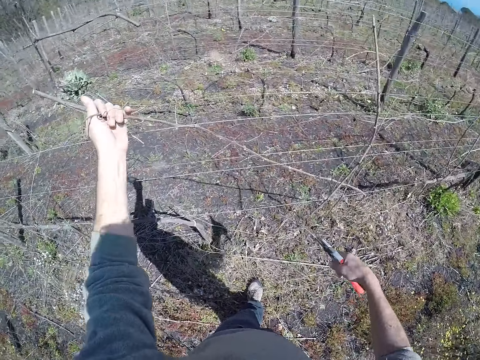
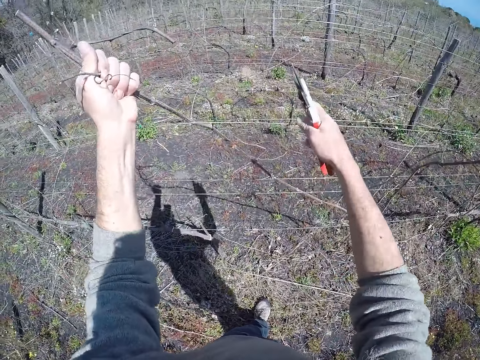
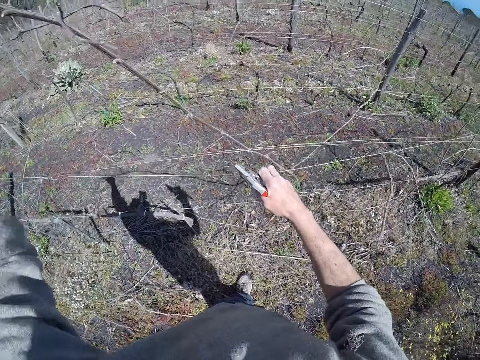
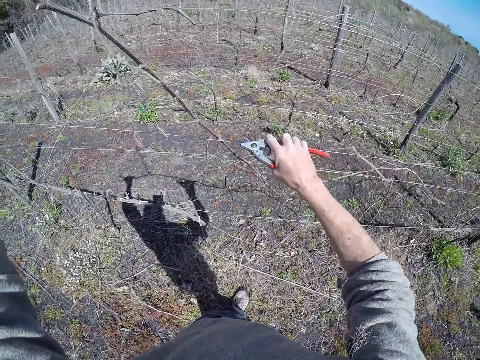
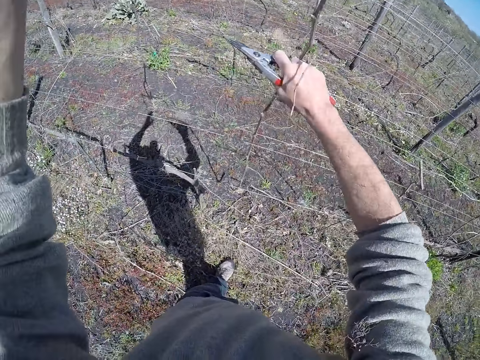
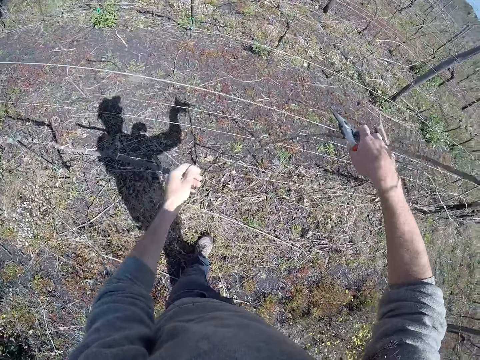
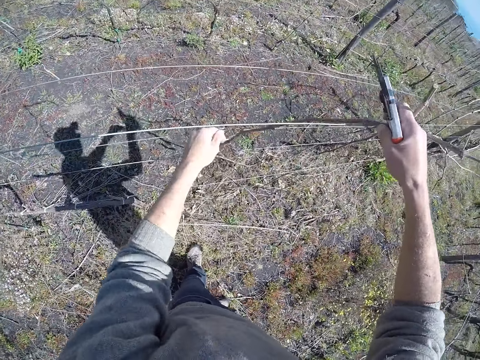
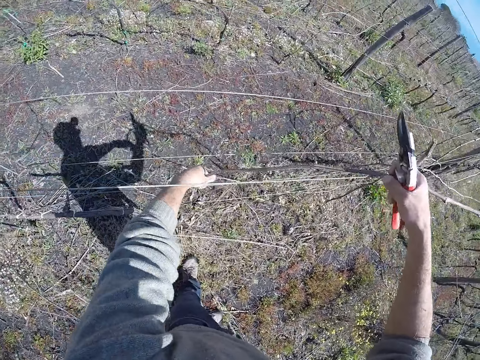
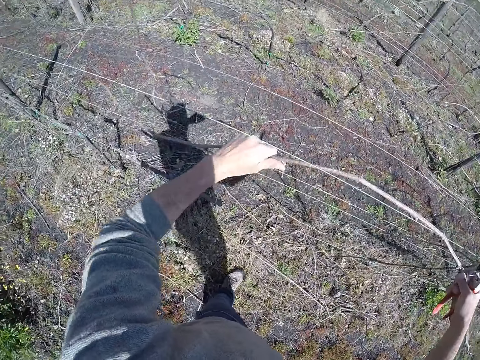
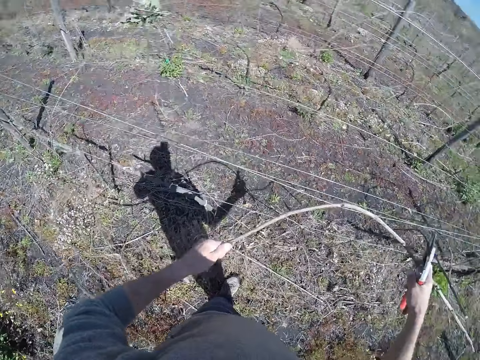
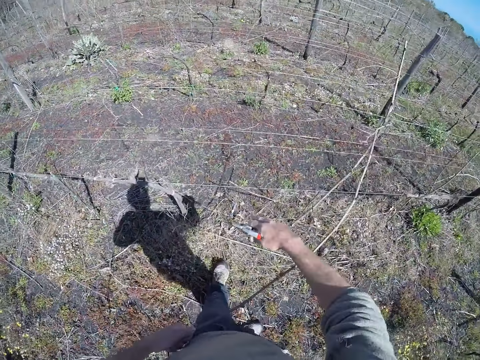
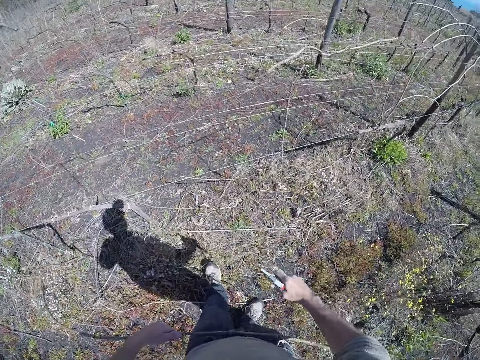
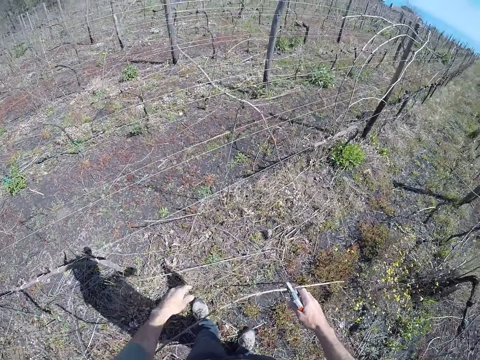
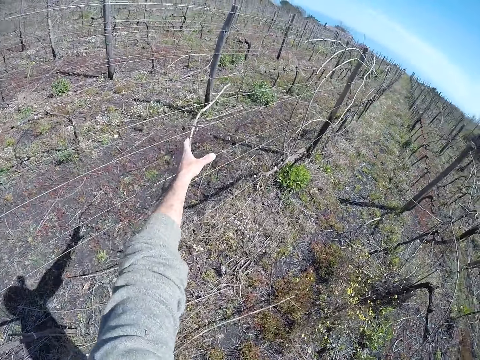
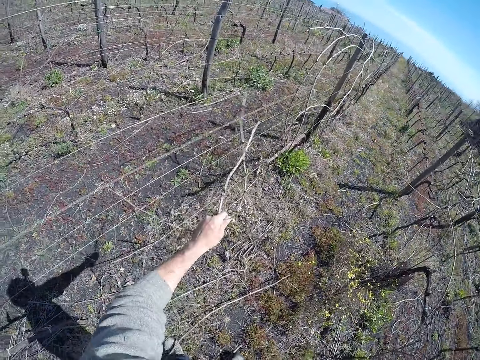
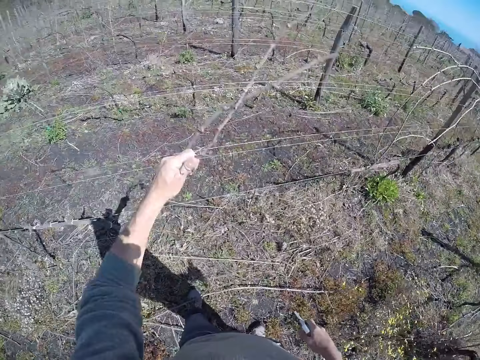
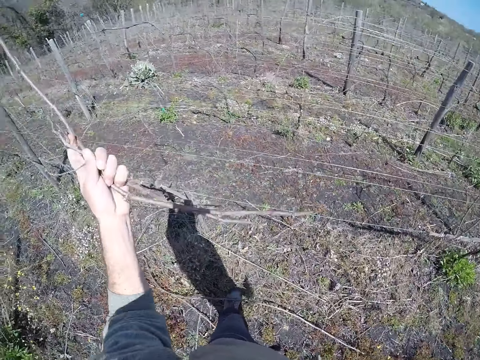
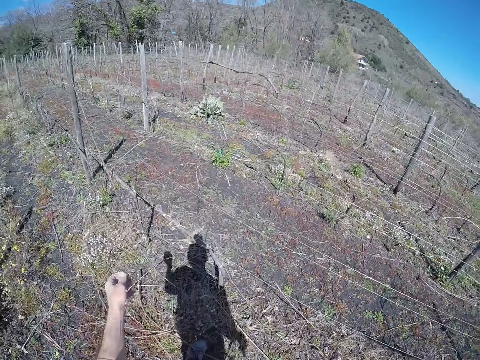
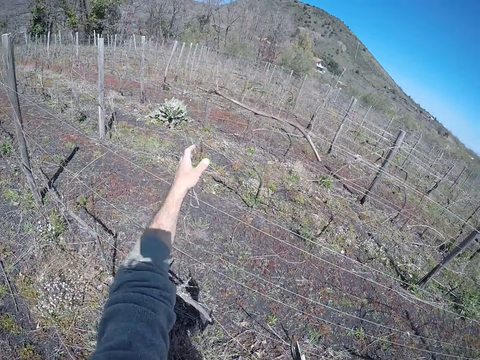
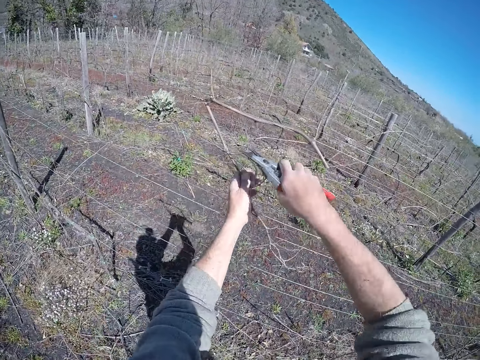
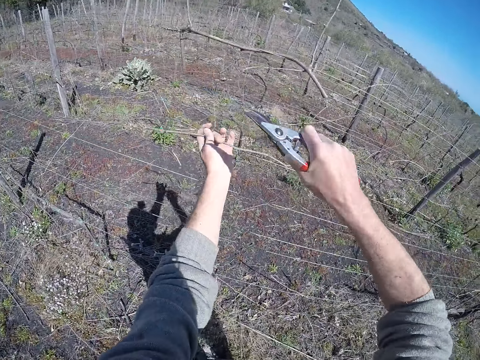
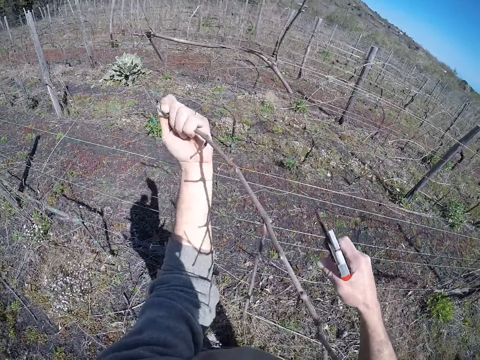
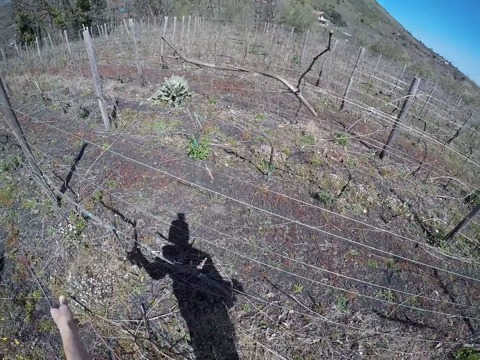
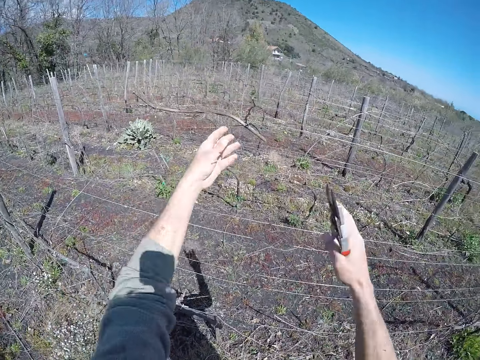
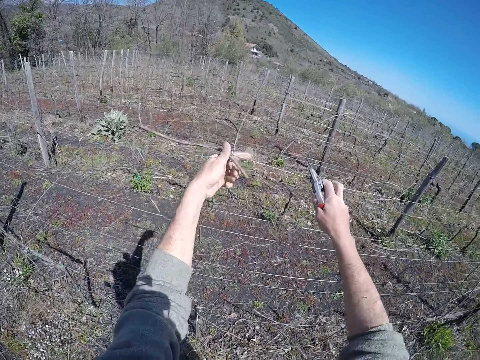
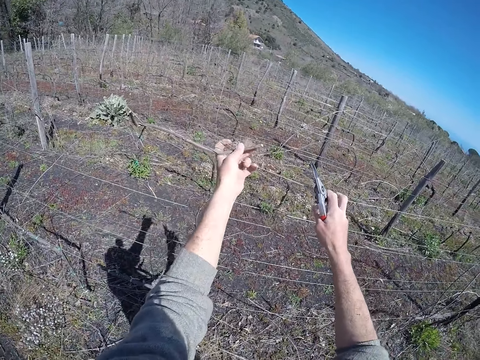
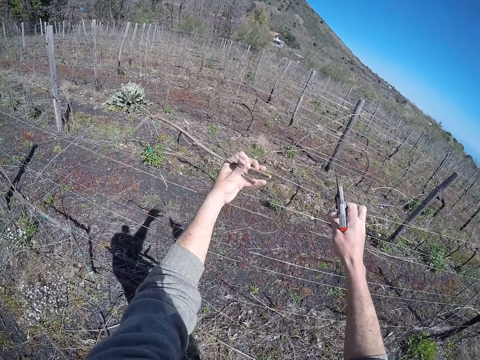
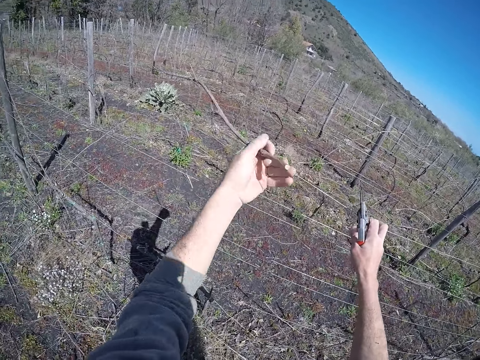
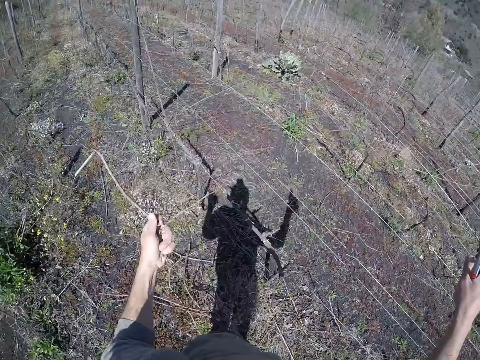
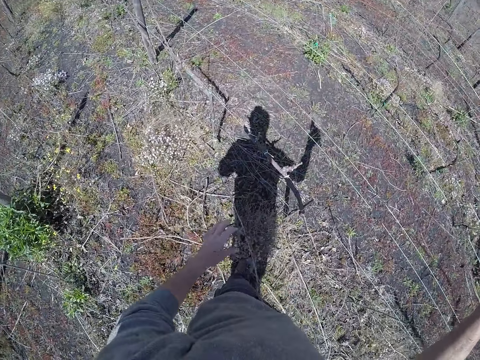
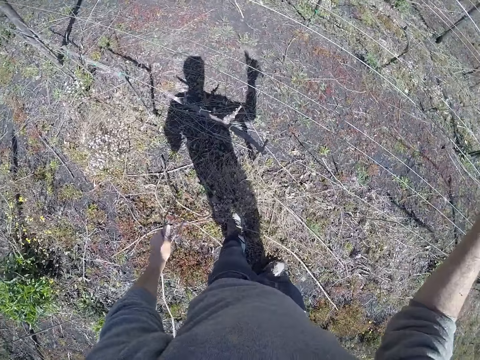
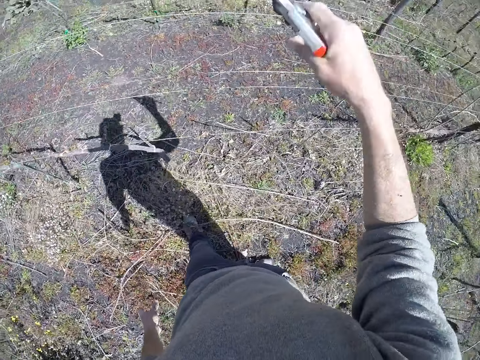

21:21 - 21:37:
The camera wearer pulls the wire with his right hand. He pulls the twig from the wire with both hands. He drops the twig on the ground with his left hand. He pulls a twig from the wire with his left hand. He drops the twig on the ground with his left hand. He pulls a twig from the wire with his left hand. He cuts the twig with the pruner in his right hand. He drops the twig on the ground with his left hand. He pulls the wire with his right hand. He pulls the twig from the wire with his left hand. He drops the twig on the ground with his left hand.

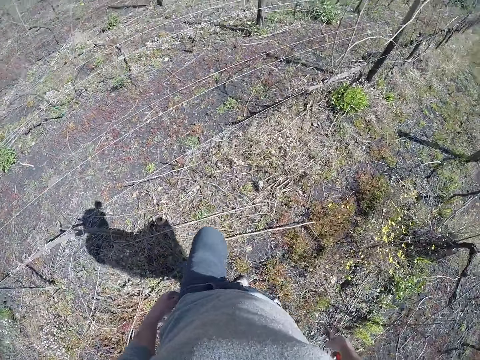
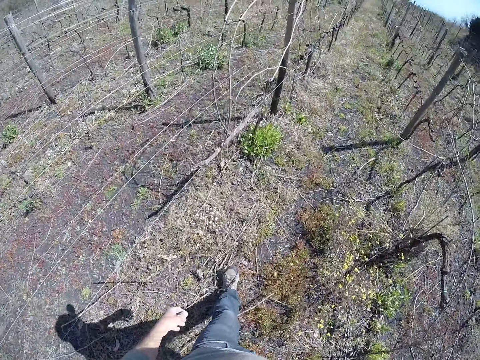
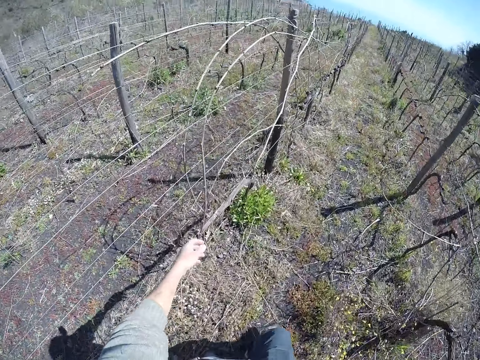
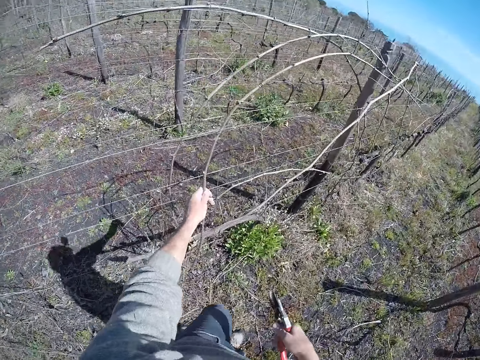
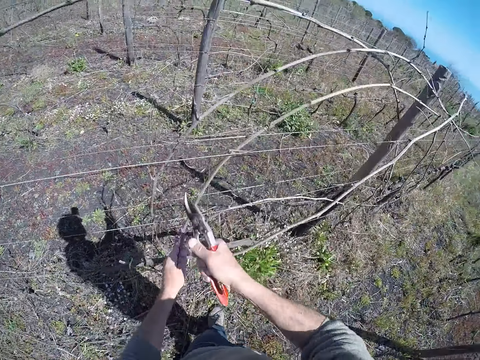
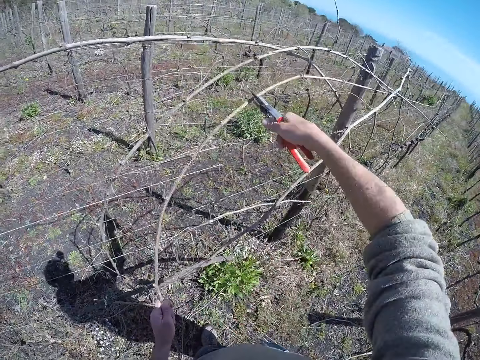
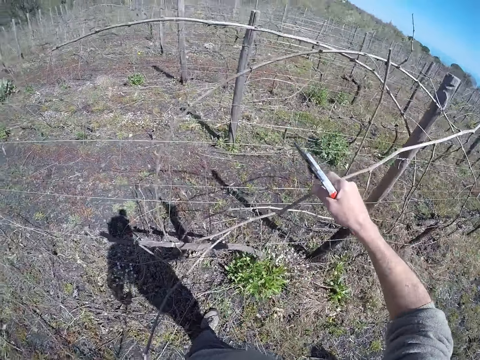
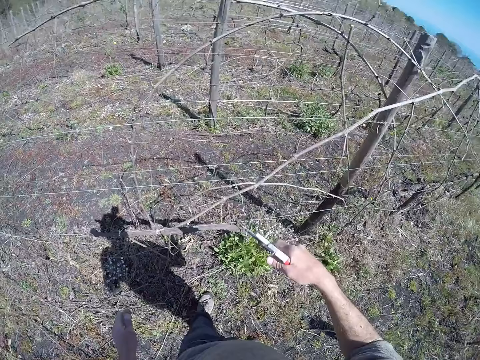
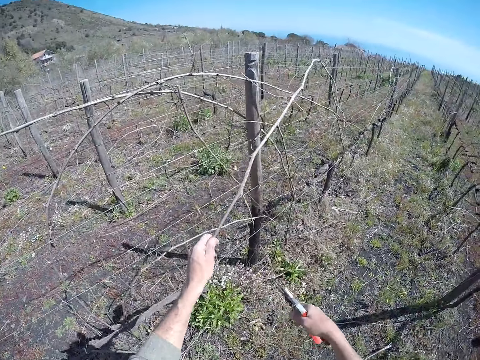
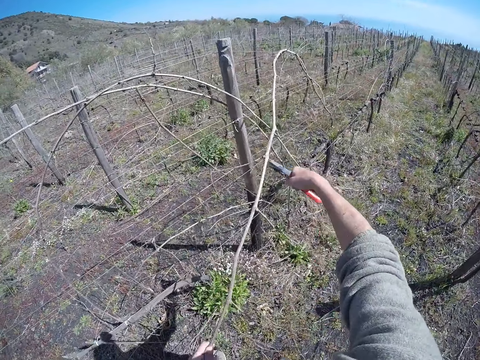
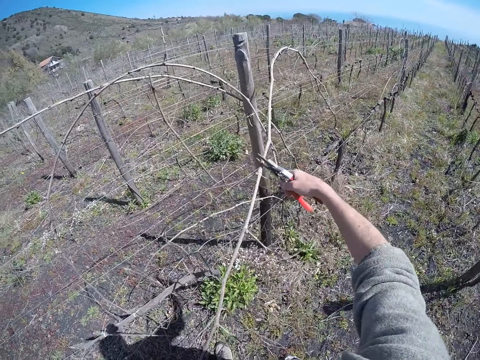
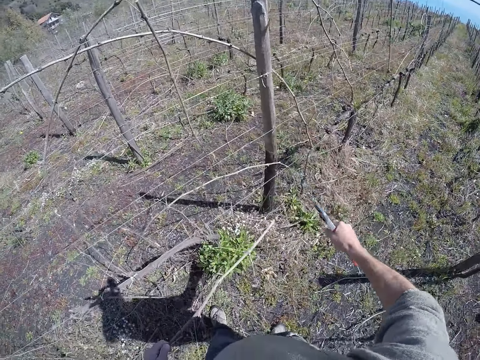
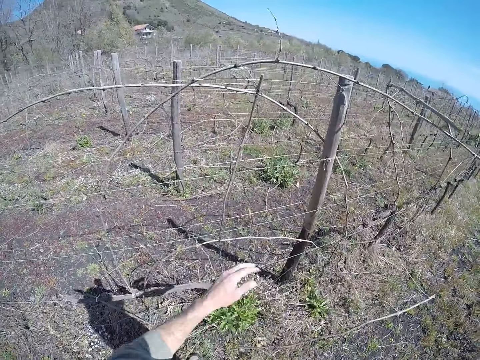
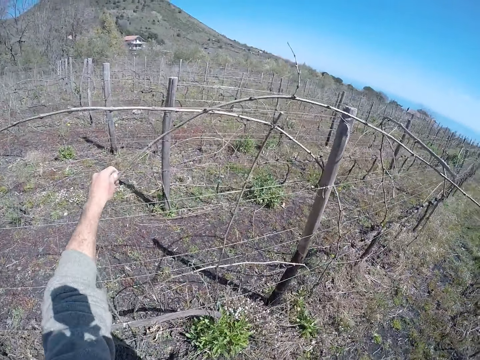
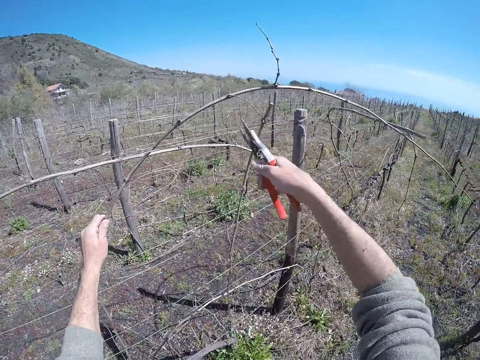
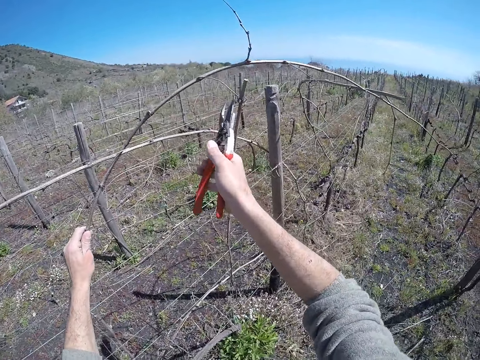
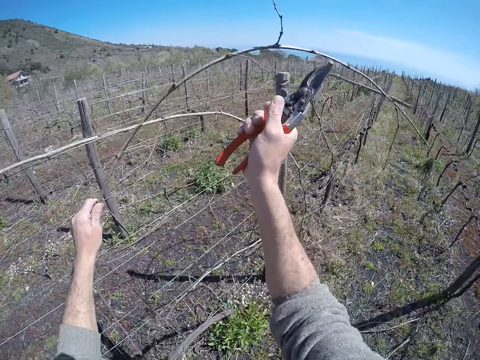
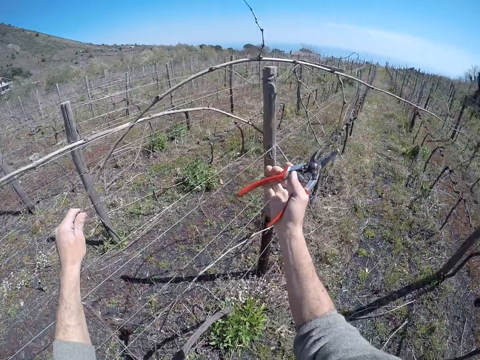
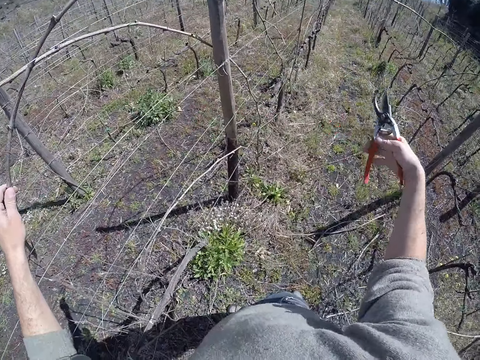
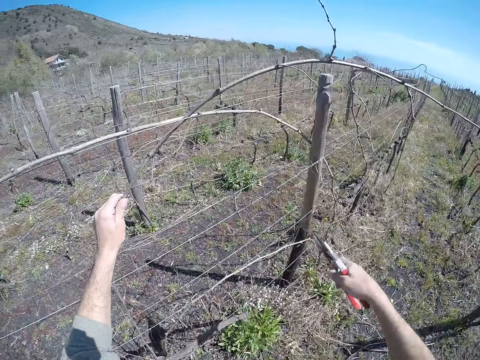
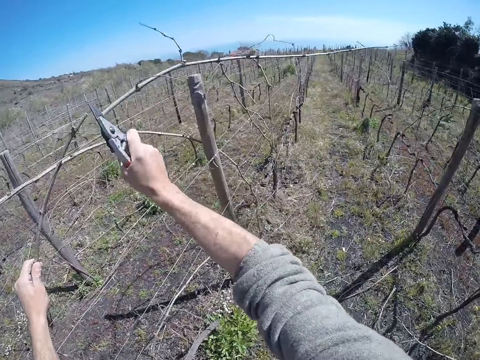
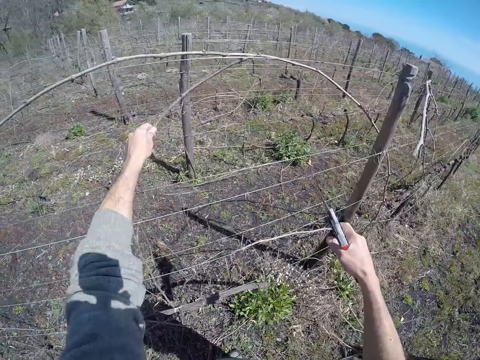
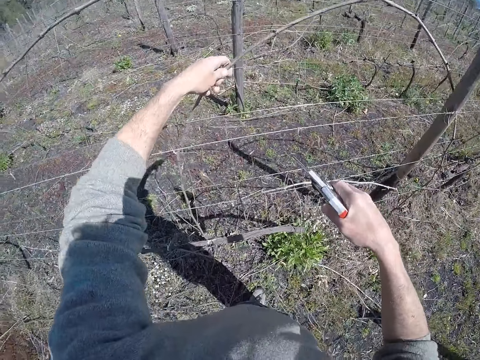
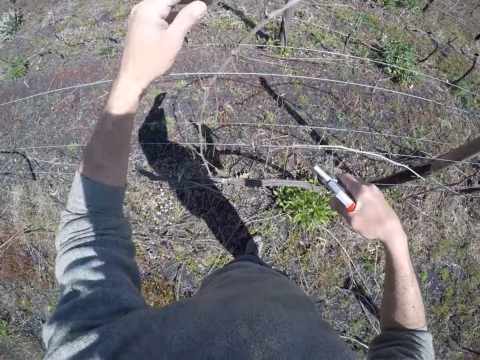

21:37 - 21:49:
The camera wearer moves around. He pulls a twig from the wire with his left hand. He cuts the twig with the pruner in his right hand. He drops the twig on the ground with his left hand. He pulls a twig from the wire with his left hand. He cuts the twig with the pruner in his right hand. He drops the twig on the ground with his left hand. He holds a twig from the wire with his left hand. He cuts the twig with the pruner in his right hand. He cuts the twig with the pruner in his right hand again. He pulls the twig on the wire with his left hand.
